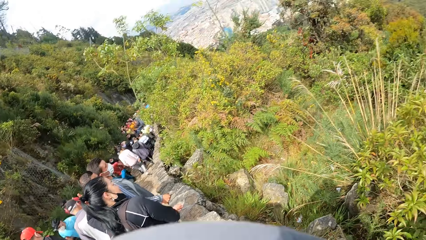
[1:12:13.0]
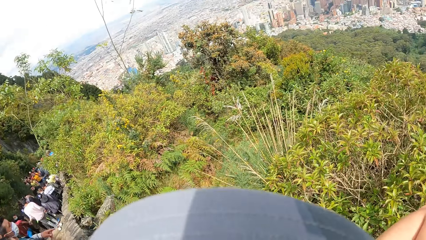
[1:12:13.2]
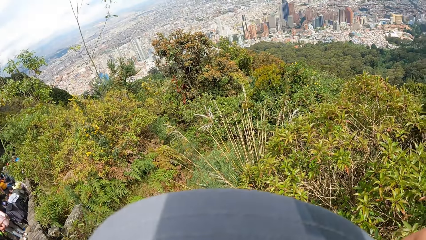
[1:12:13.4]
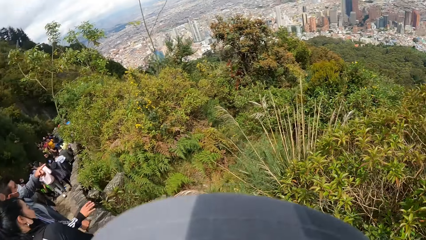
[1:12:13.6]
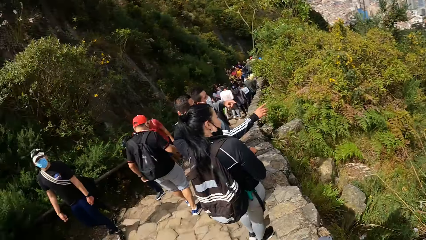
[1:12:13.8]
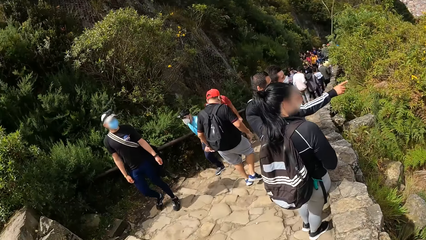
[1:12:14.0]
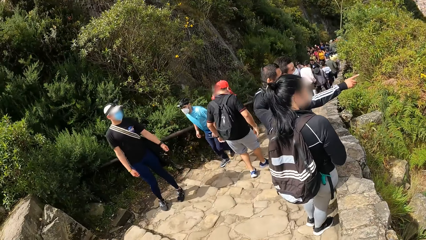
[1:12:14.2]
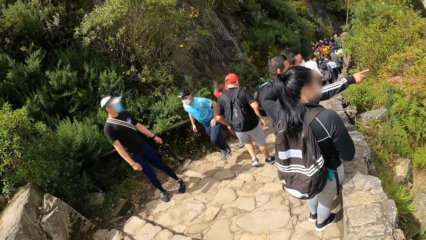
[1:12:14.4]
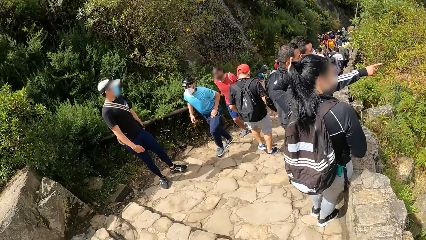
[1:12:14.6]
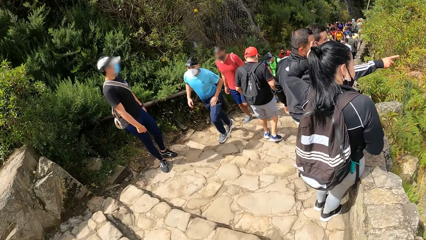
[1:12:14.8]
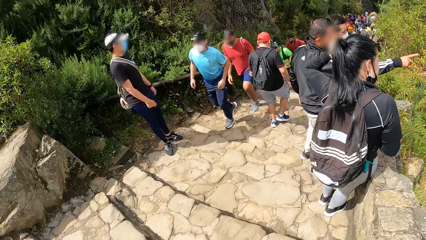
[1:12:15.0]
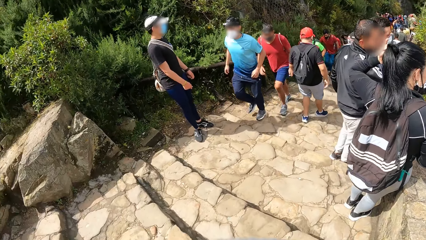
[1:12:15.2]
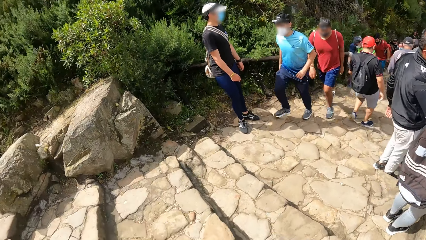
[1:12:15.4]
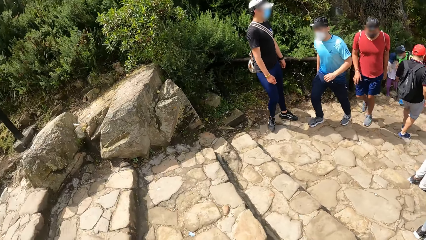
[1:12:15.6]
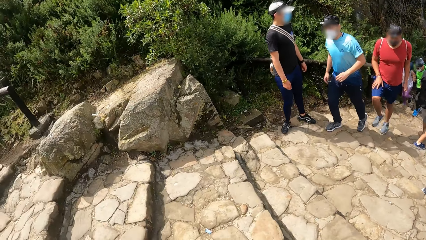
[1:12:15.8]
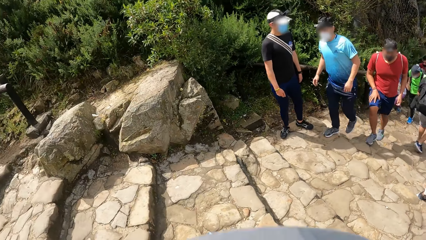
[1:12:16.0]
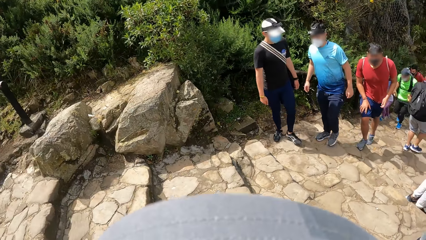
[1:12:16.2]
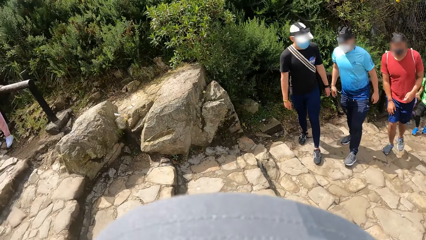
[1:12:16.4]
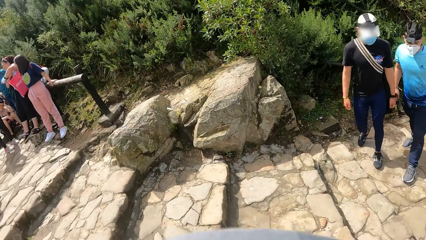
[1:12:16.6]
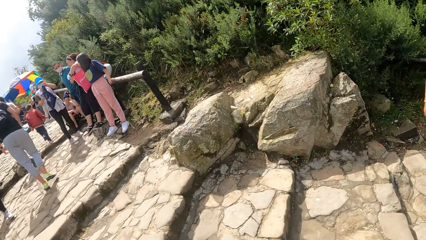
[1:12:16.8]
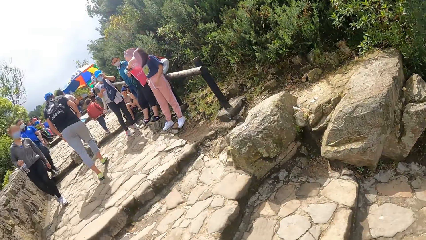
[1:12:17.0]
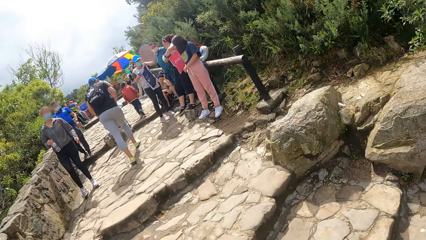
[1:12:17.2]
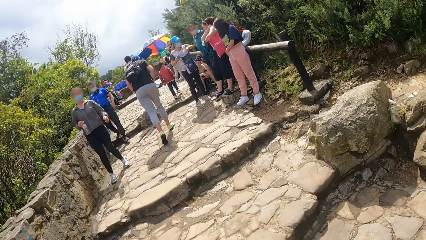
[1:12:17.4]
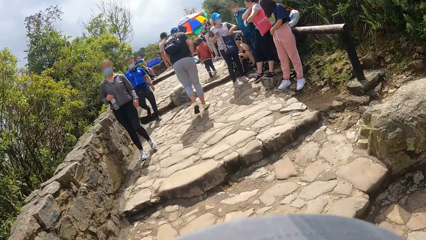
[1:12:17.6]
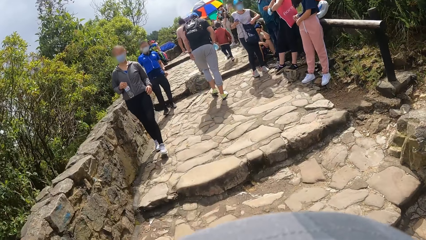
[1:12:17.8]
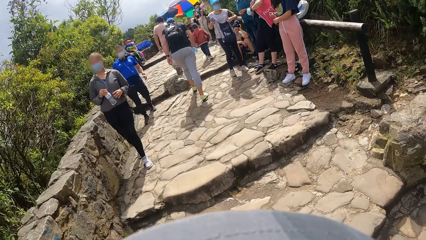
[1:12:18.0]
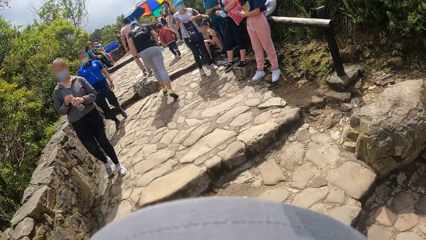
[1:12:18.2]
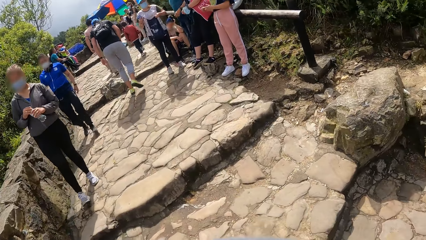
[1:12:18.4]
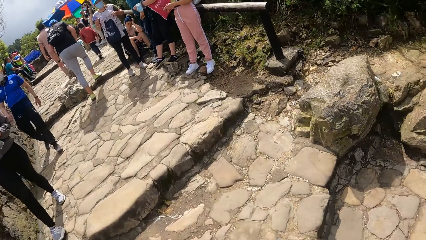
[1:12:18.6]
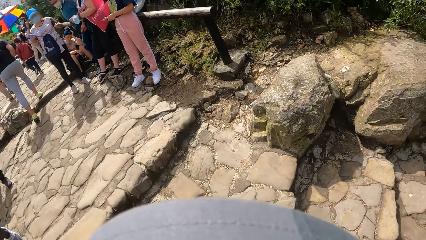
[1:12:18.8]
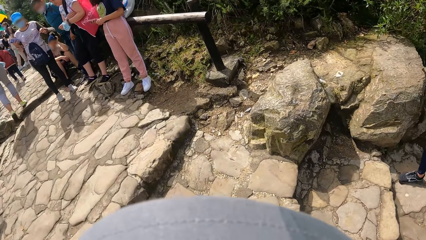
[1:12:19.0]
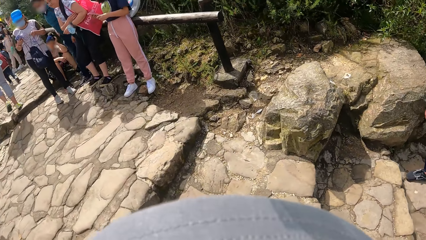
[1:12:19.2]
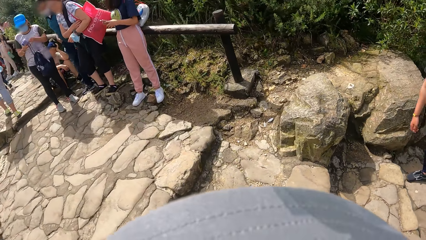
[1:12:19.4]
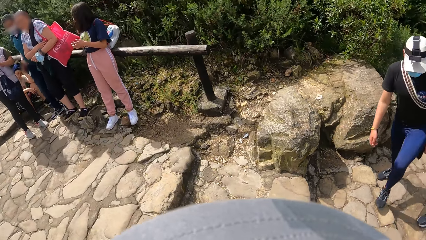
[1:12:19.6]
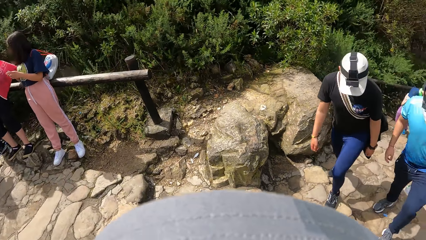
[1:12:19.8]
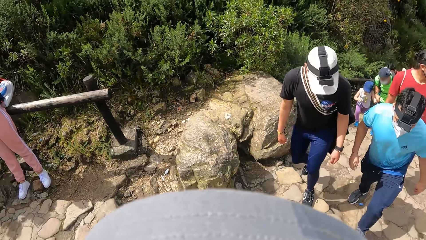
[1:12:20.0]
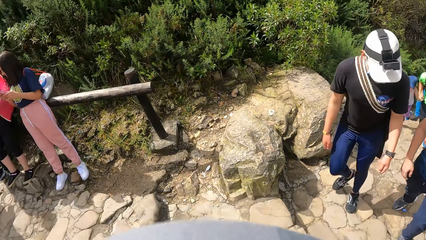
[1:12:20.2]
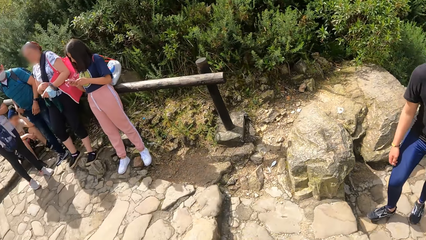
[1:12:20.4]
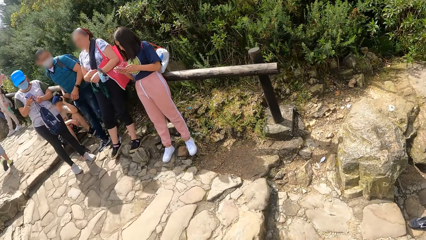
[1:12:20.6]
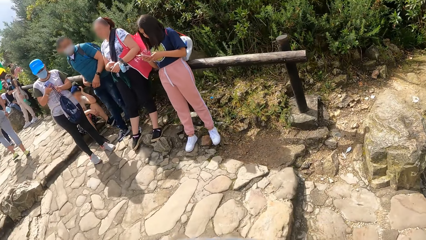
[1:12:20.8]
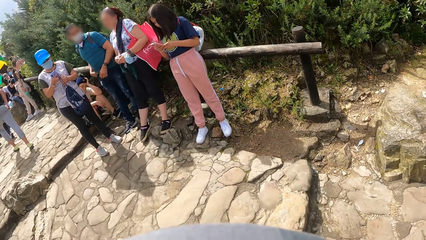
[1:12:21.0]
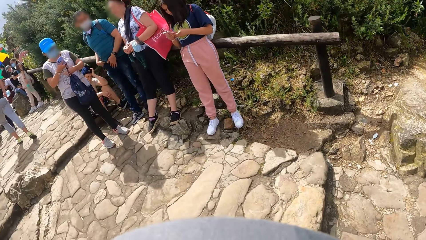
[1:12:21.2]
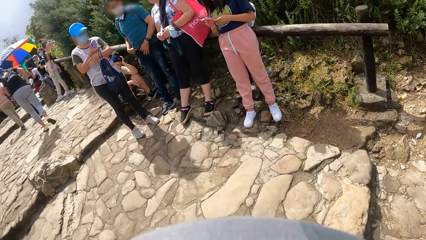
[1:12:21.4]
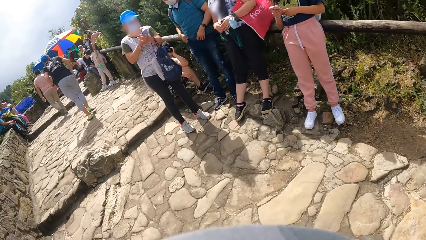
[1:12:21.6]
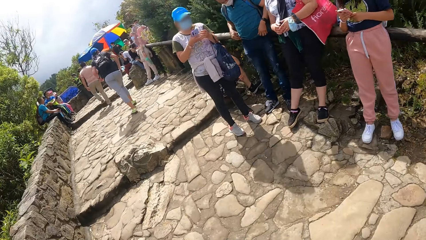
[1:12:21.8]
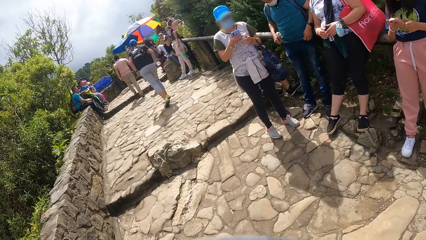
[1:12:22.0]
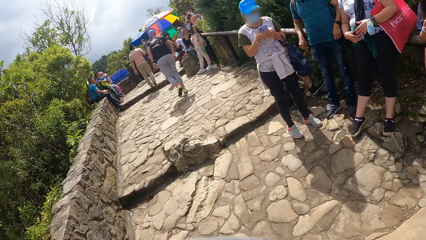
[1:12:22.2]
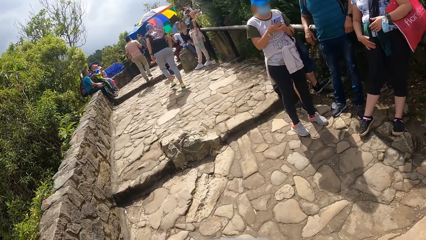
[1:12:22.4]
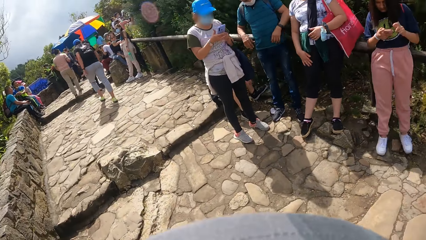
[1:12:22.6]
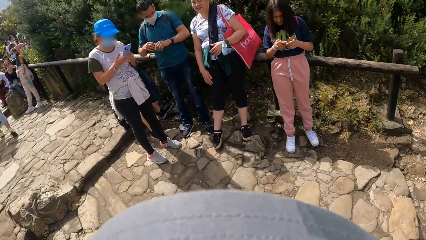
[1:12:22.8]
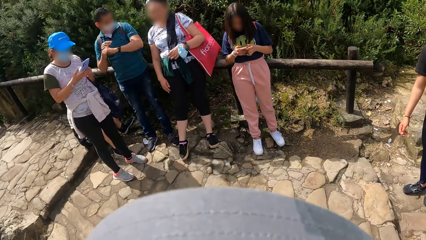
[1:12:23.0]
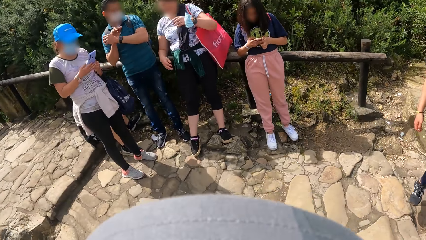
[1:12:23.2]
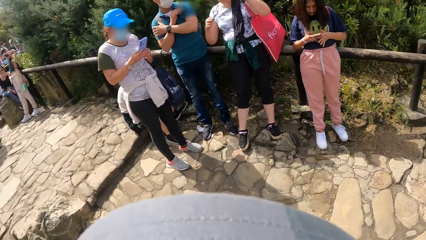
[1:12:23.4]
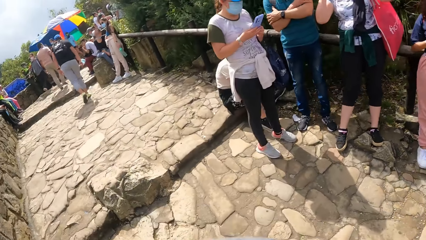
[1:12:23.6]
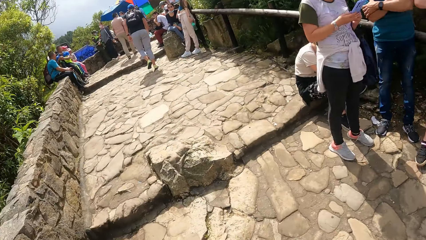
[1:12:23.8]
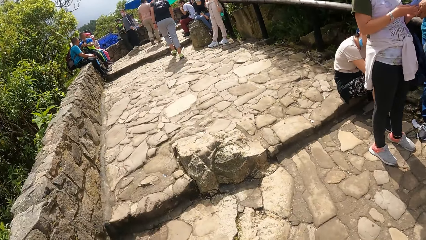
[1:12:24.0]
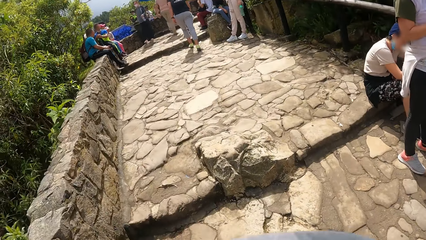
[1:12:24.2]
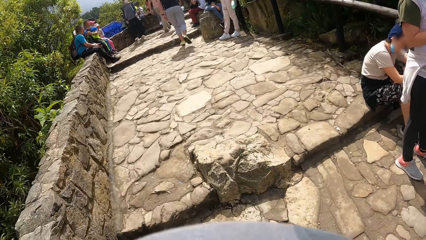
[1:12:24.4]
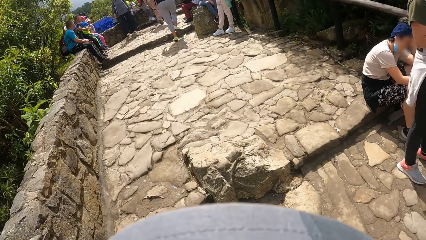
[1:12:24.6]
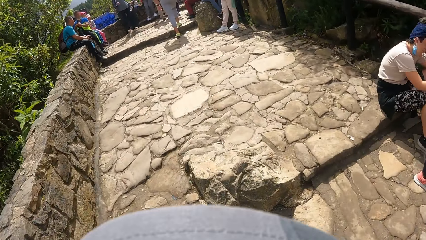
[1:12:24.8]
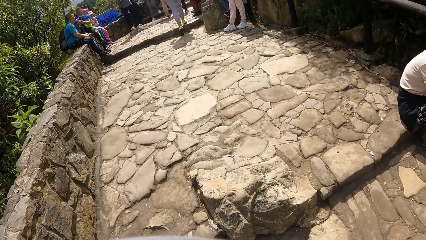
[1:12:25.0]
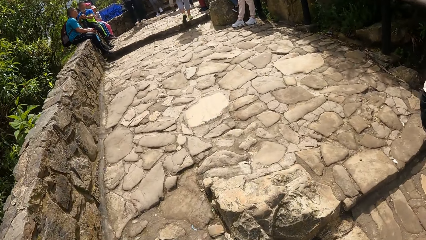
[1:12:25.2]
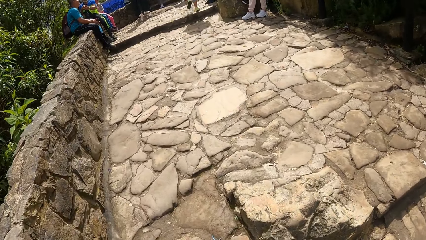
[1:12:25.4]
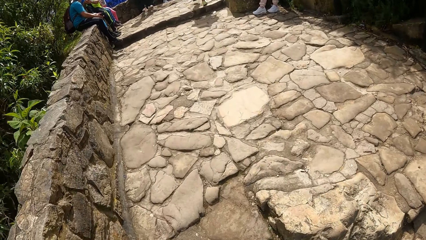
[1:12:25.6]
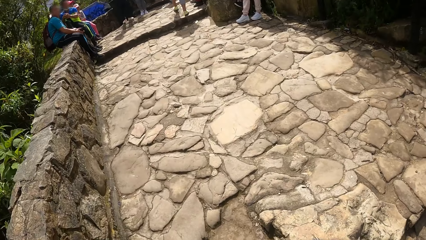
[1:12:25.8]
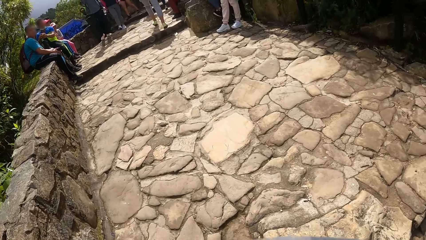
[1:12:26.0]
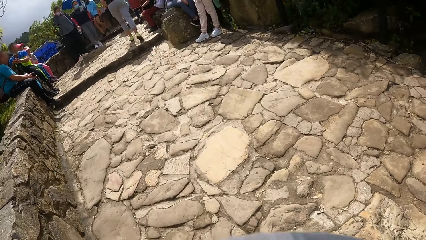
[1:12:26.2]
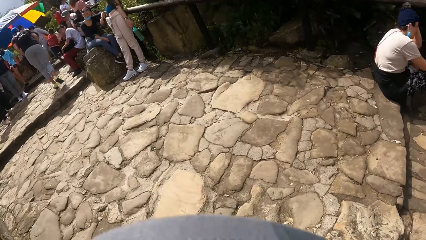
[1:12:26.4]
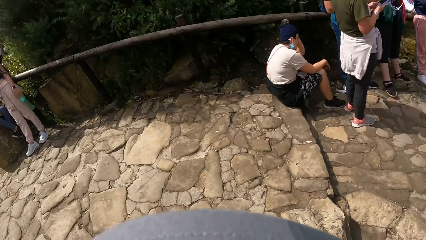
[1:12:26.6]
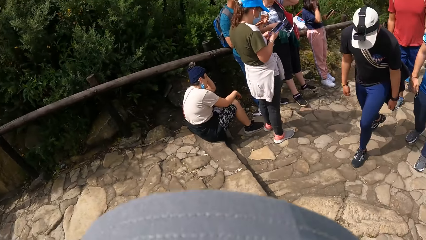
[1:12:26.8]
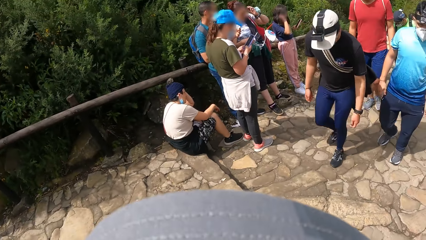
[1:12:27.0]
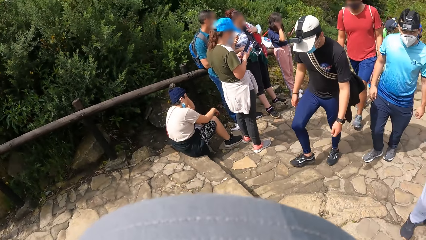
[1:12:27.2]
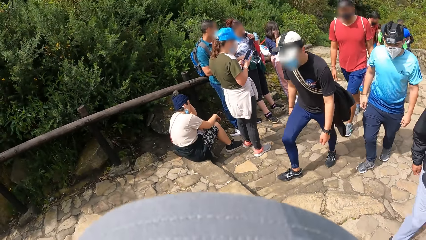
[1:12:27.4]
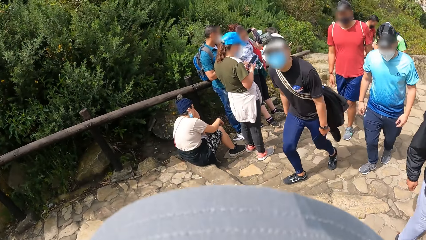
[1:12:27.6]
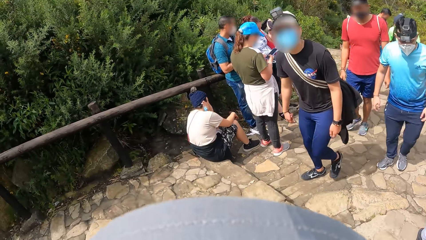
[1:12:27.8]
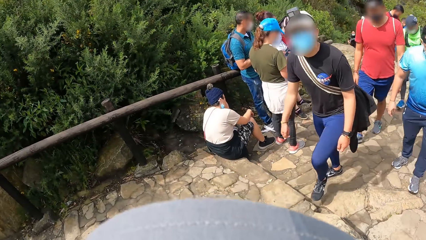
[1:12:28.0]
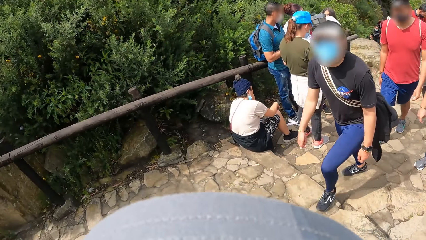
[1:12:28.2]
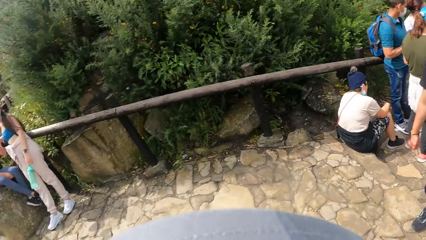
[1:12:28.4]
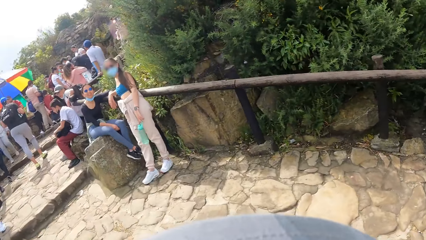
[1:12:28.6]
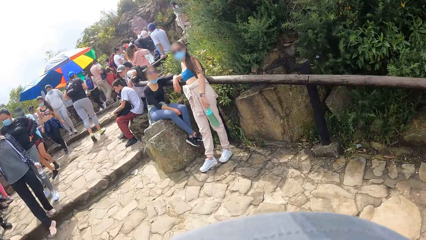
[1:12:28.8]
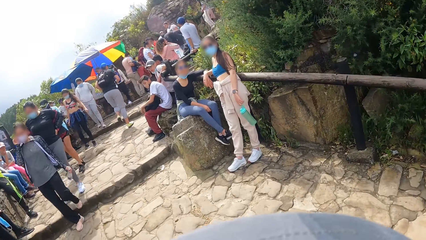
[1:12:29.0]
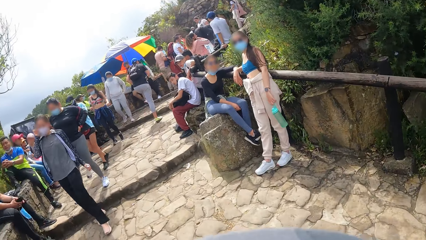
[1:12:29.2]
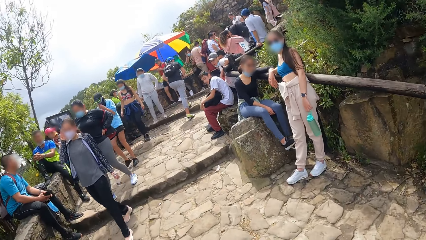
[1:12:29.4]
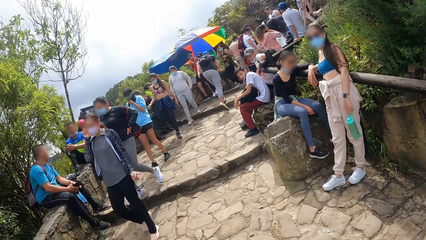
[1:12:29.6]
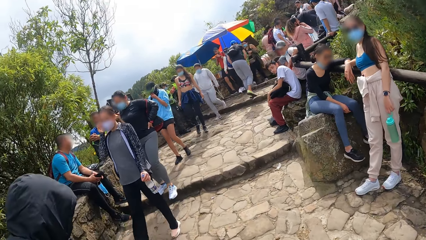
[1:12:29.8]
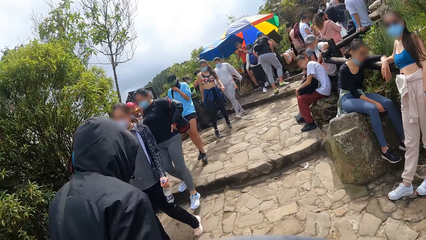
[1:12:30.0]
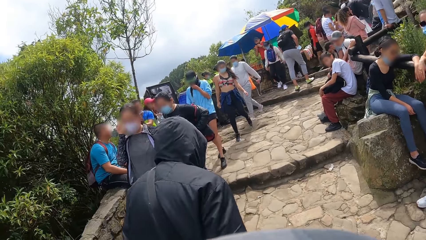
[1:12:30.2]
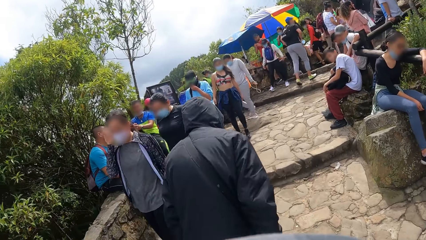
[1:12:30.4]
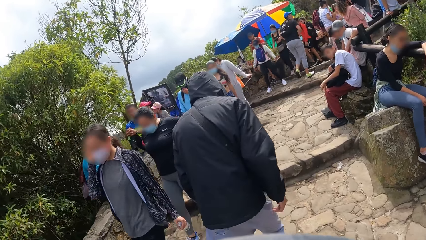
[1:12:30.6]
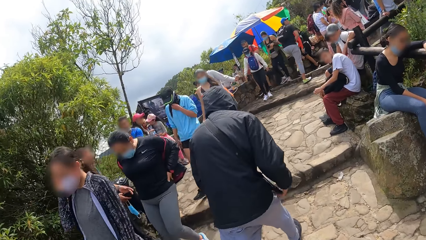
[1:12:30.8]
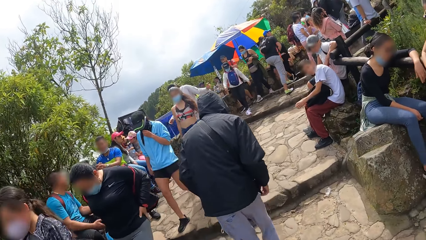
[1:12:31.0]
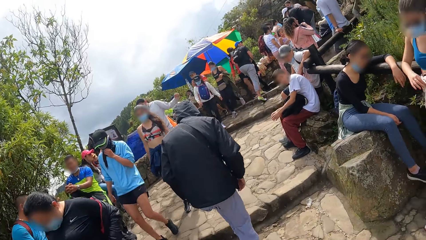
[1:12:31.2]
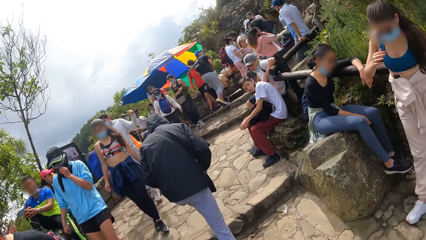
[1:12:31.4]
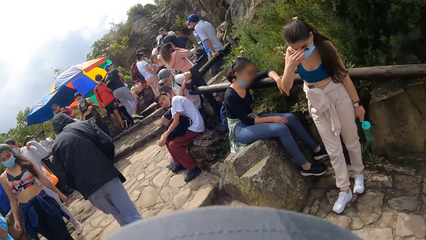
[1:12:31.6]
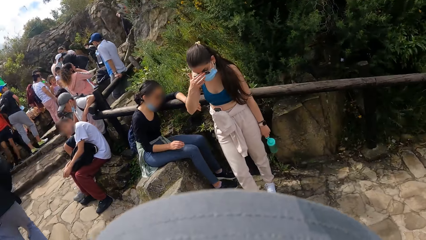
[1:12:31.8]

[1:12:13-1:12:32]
A man places his right hand on his right thigh. The camera wearer climbs the hill. Another man and a third man climb the hill. The camera wearer walks. The second man, the first man and the third man climb the hill.
